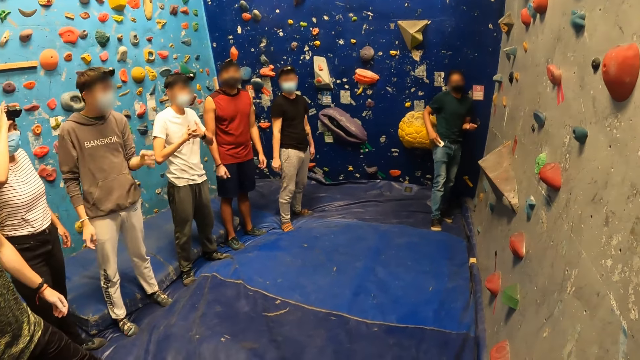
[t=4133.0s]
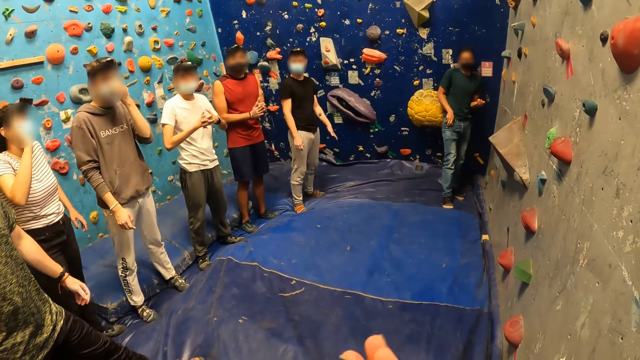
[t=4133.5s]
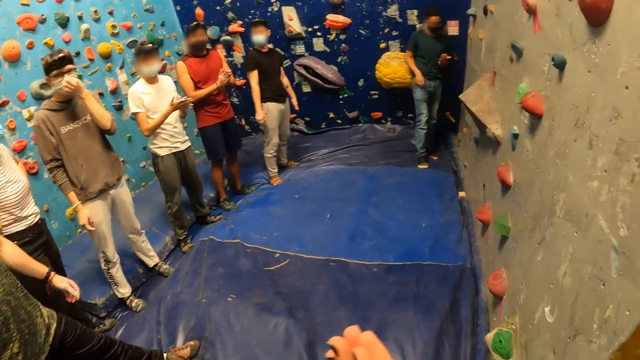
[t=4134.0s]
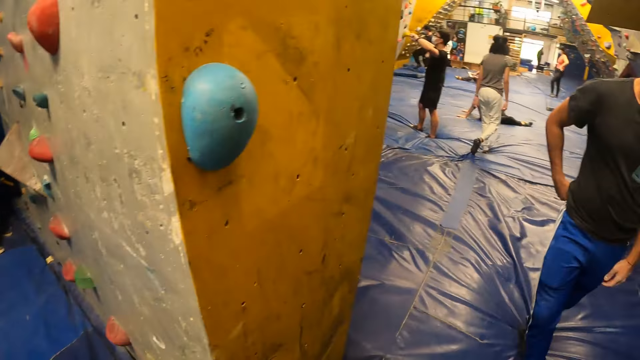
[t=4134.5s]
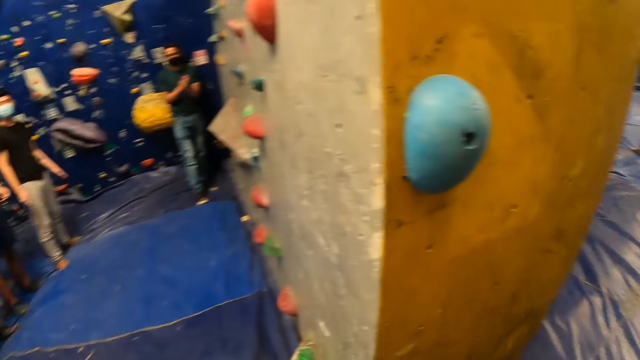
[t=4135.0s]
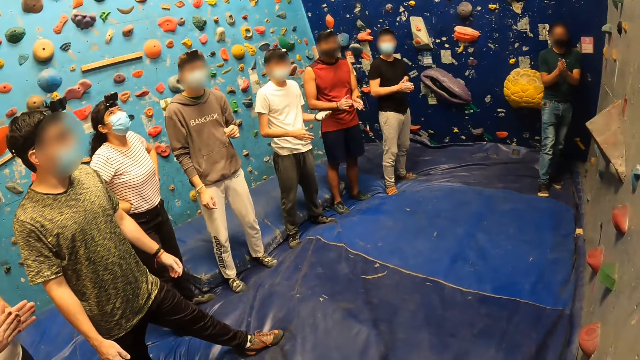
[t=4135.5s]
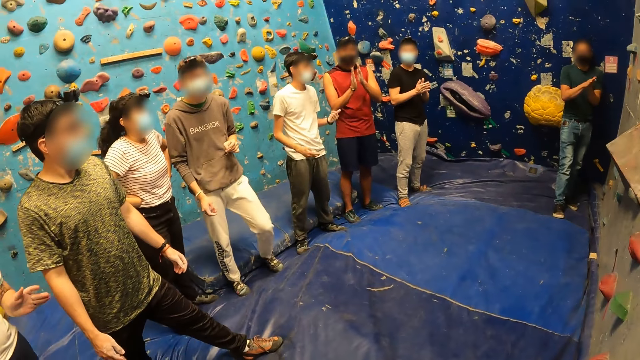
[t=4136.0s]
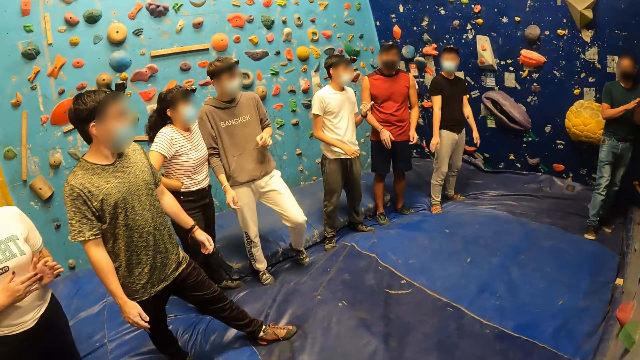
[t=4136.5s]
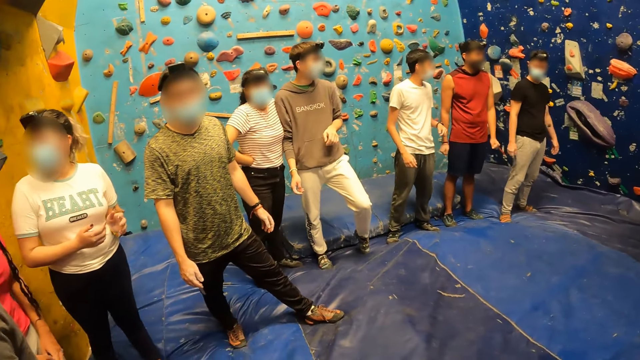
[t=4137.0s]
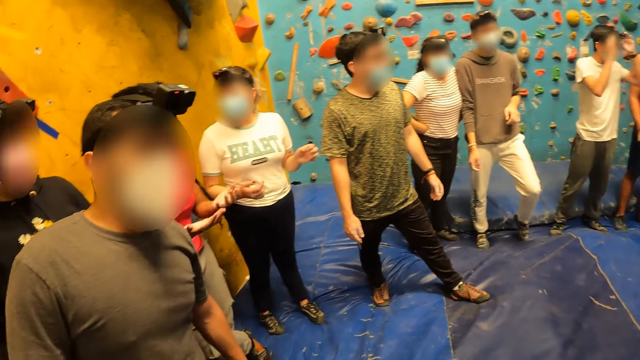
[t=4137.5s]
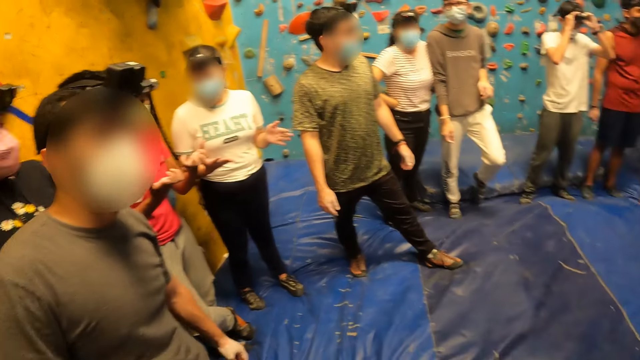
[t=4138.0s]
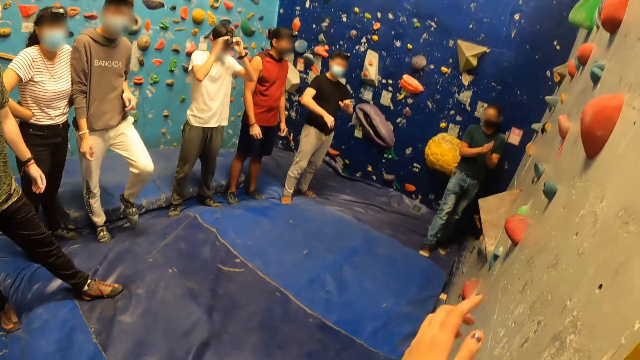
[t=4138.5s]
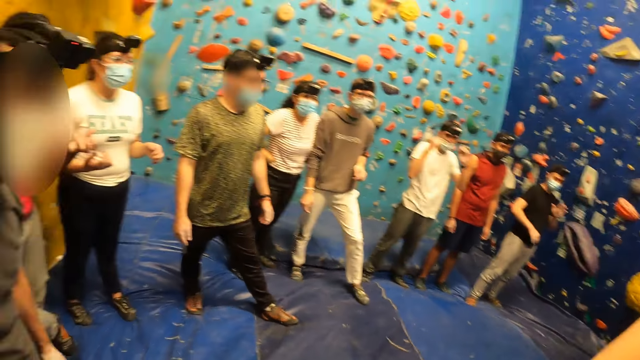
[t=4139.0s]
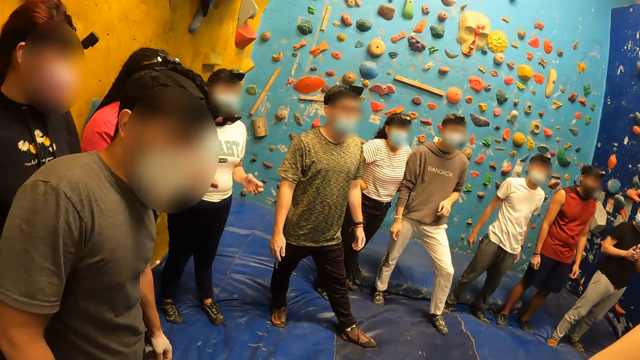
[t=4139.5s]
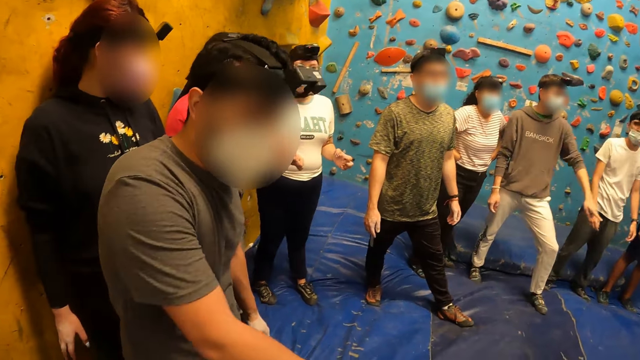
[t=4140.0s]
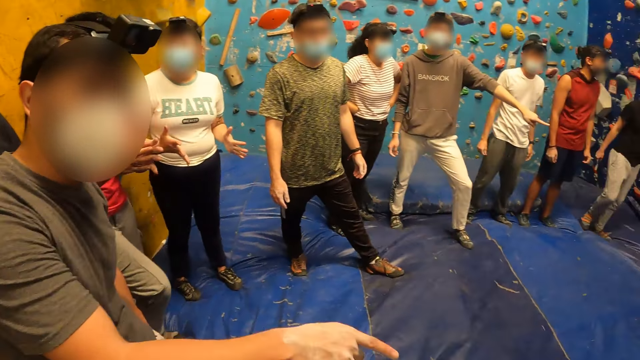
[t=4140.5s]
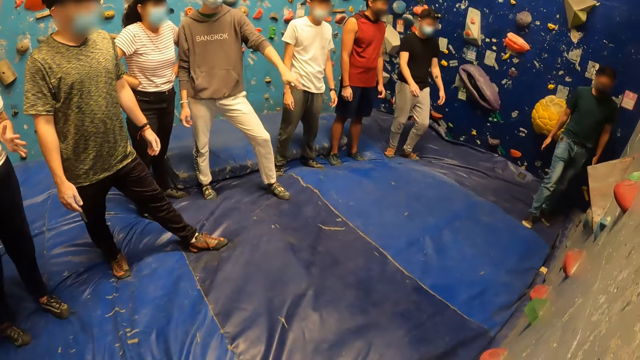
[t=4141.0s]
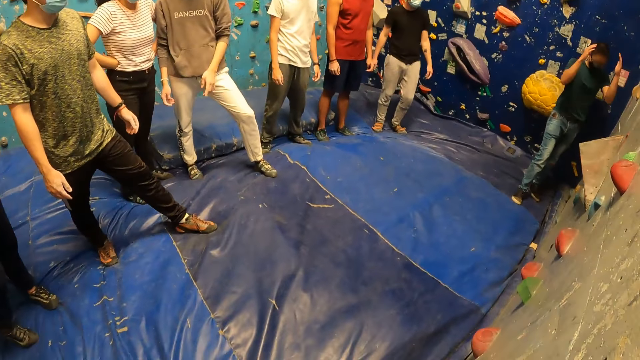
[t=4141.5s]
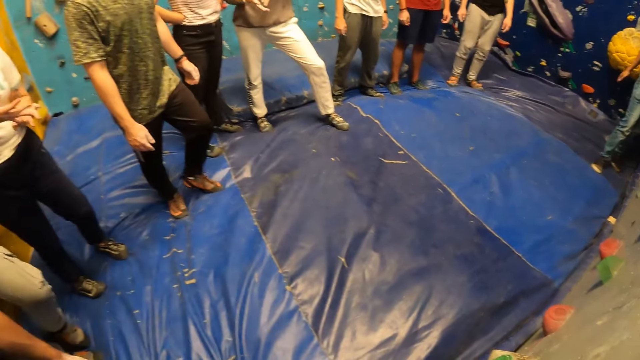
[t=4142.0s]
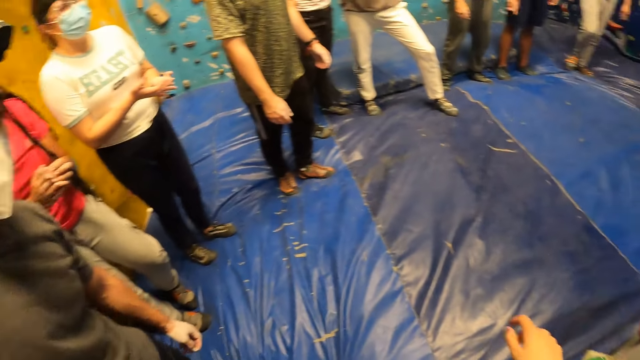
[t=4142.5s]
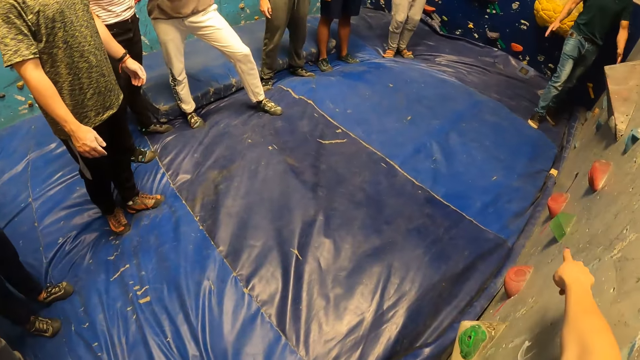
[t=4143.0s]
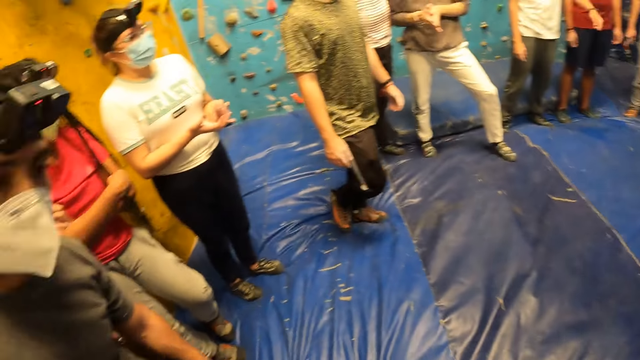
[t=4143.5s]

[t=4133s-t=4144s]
The camera wearer looks around. She points at the climbing wall with her left hand. She talks to a person.

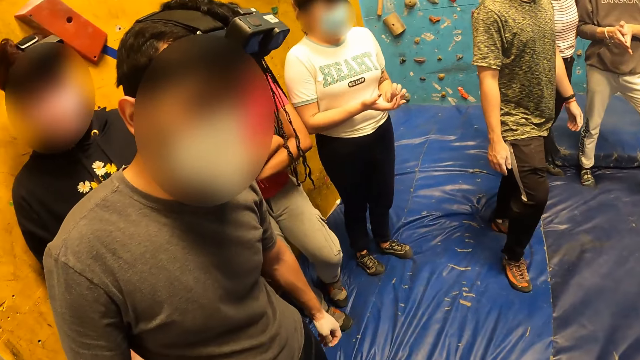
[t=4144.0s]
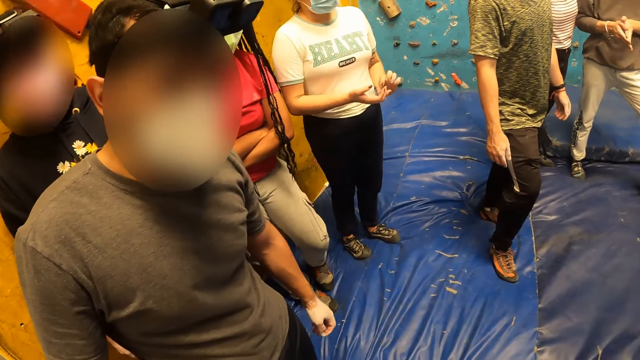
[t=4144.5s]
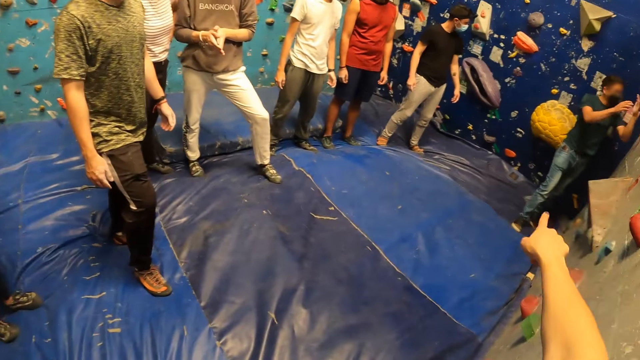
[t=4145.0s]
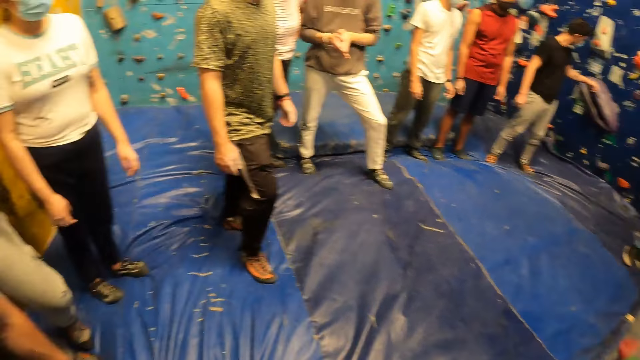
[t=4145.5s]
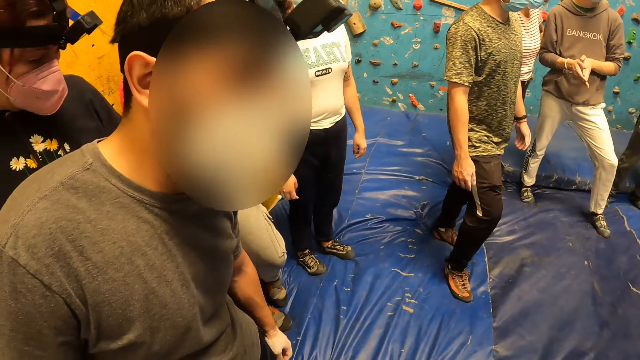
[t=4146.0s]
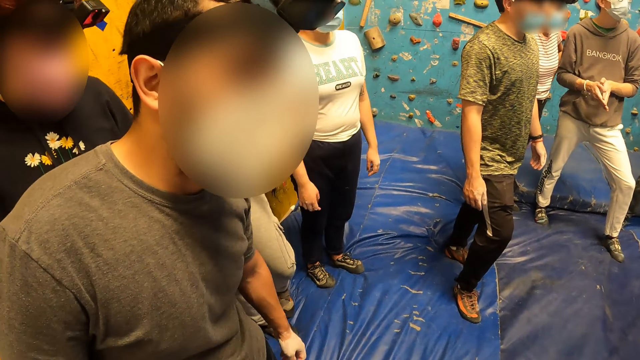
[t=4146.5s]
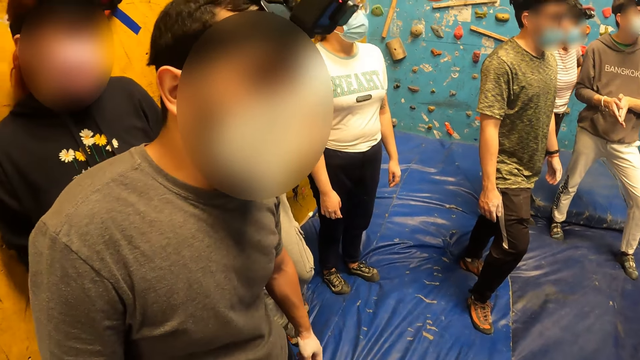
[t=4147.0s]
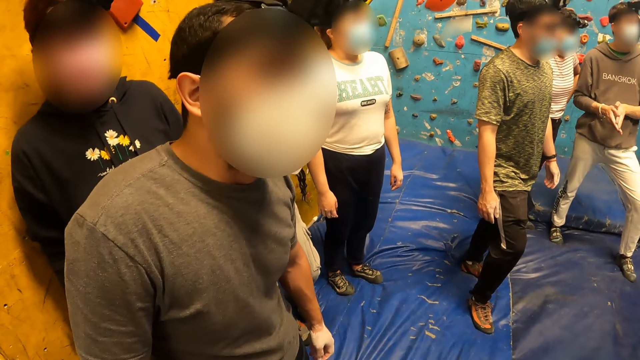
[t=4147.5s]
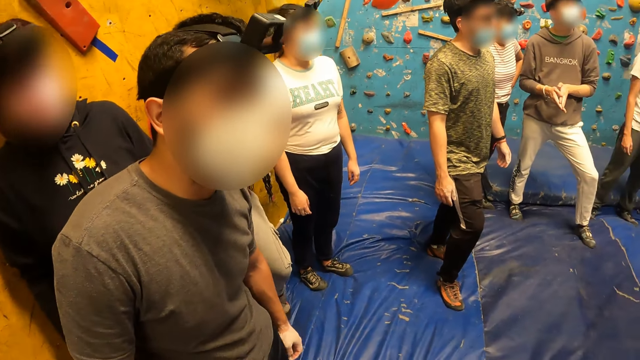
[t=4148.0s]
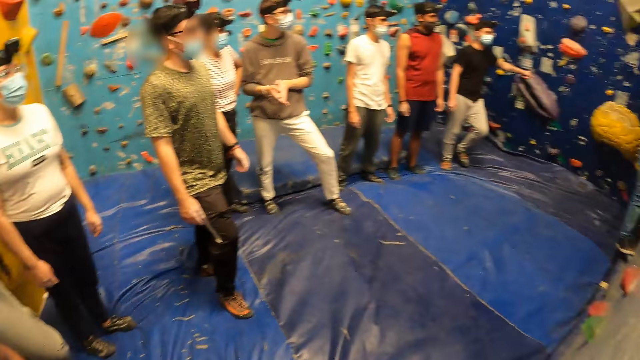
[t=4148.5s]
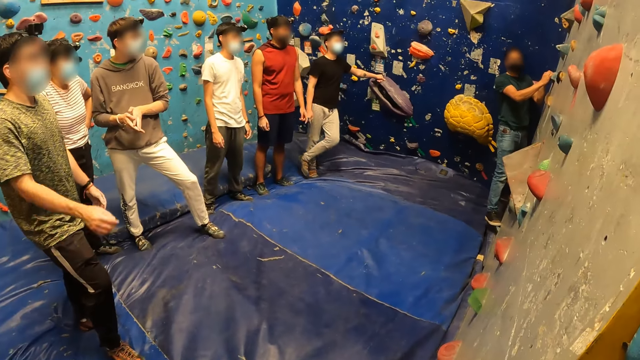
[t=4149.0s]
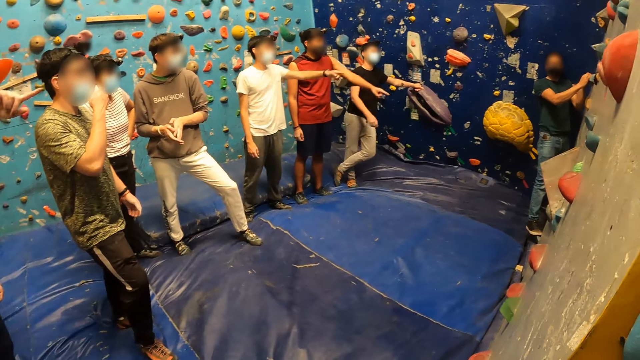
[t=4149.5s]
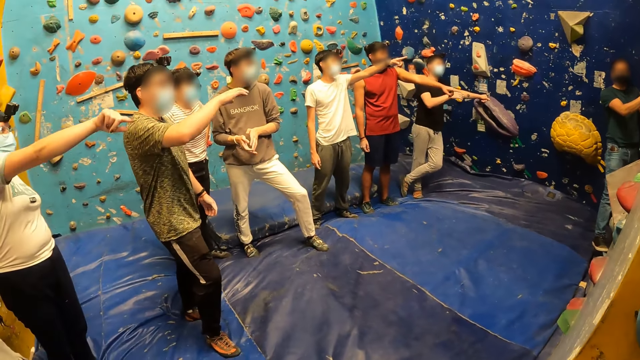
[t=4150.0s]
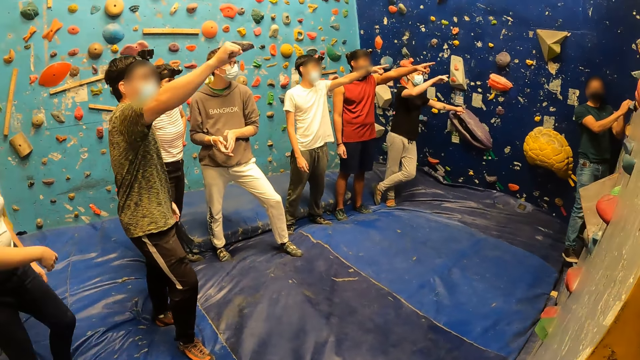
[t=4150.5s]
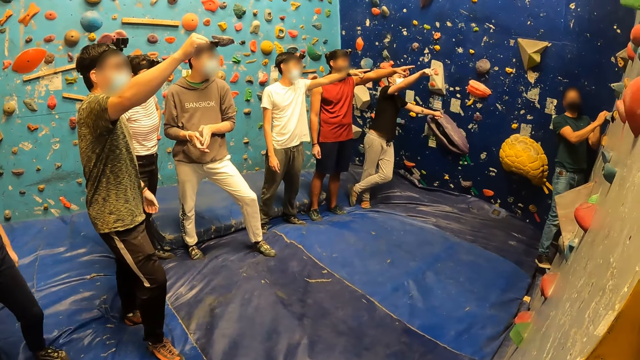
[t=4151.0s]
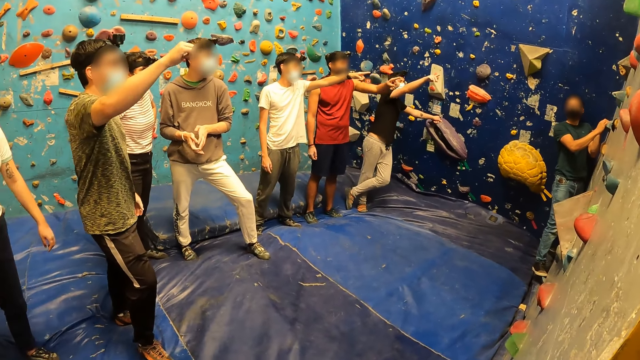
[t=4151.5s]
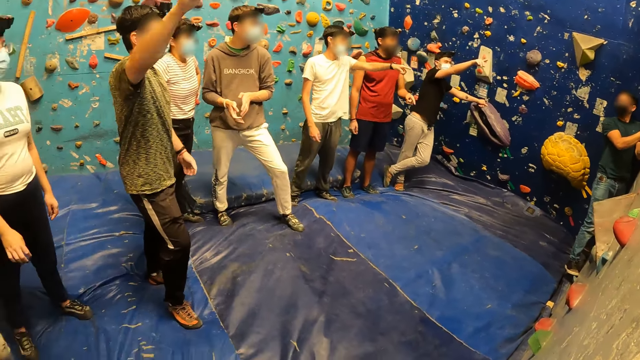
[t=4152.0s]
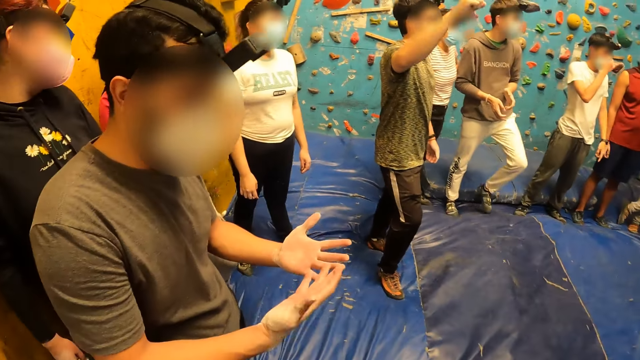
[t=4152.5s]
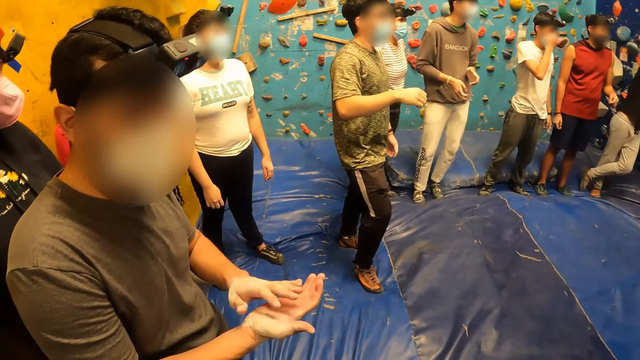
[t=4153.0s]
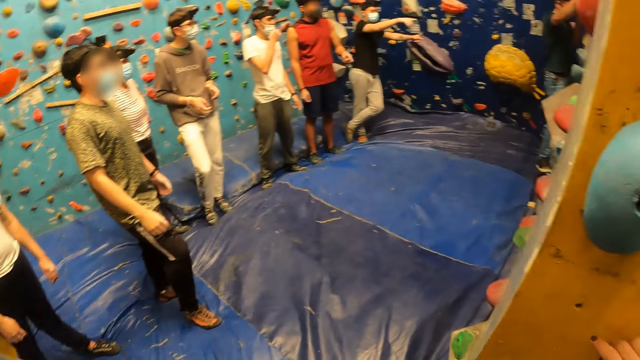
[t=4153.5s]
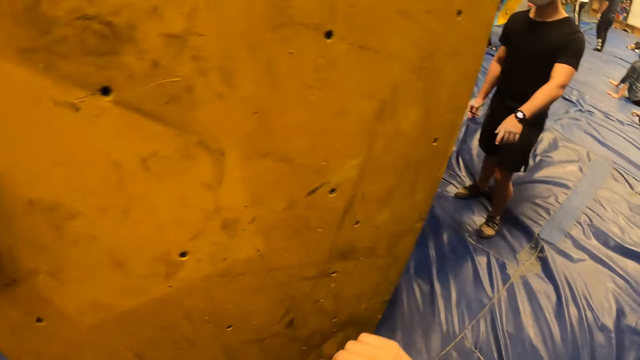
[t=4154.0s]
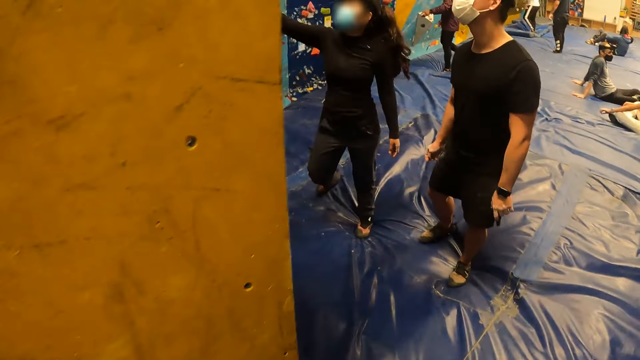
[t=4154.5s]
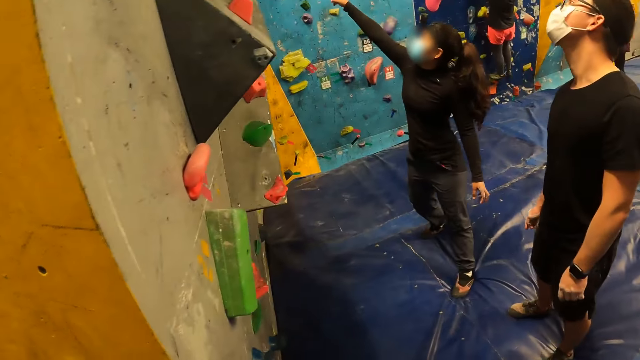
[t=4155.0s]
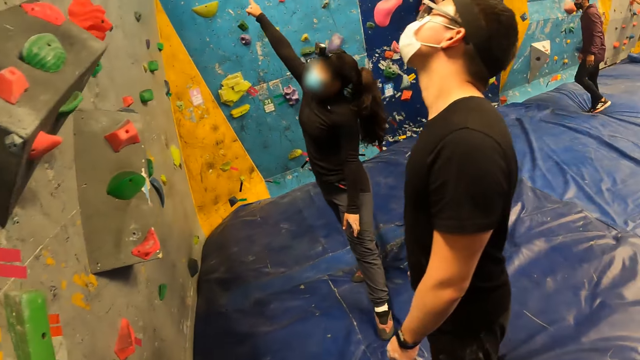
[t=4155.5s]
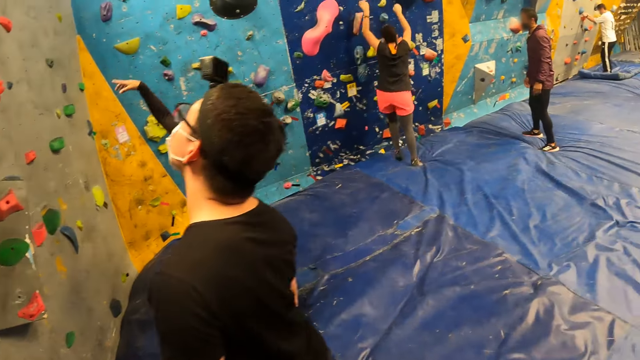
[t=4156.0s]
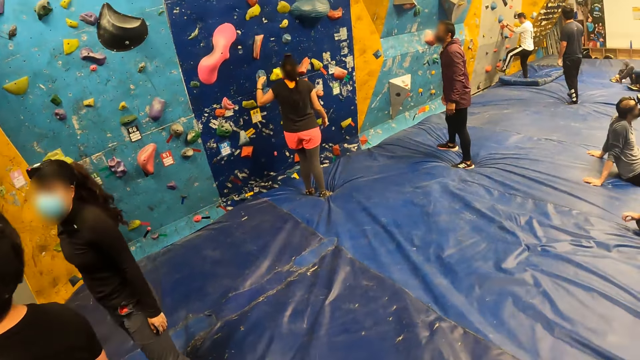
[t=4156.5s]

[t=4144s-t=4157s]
The camera wearer points at the climbing wall with her right hand. She walks towards the climbing wall from the climbing wall.
